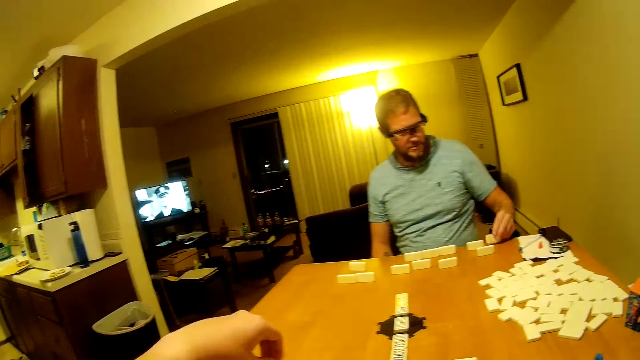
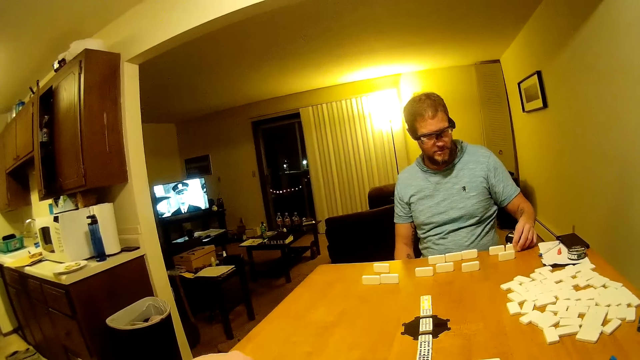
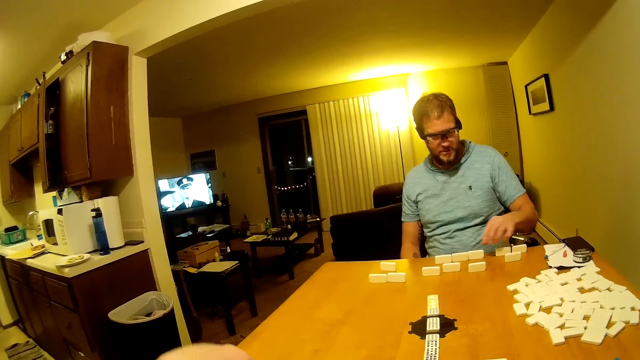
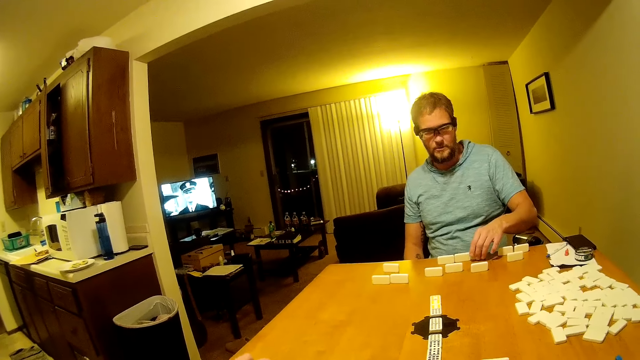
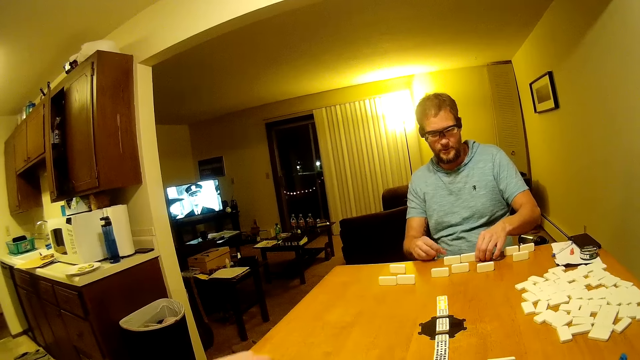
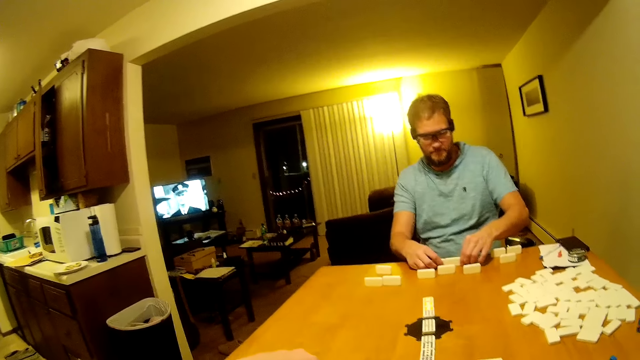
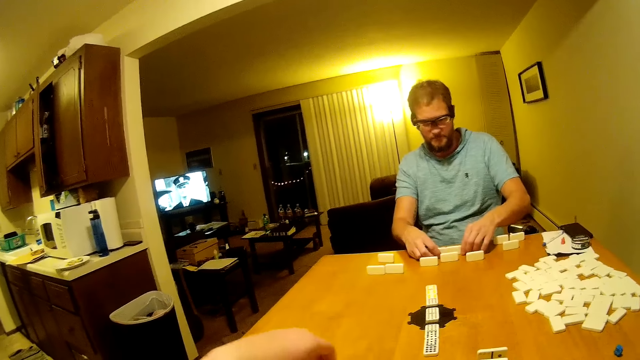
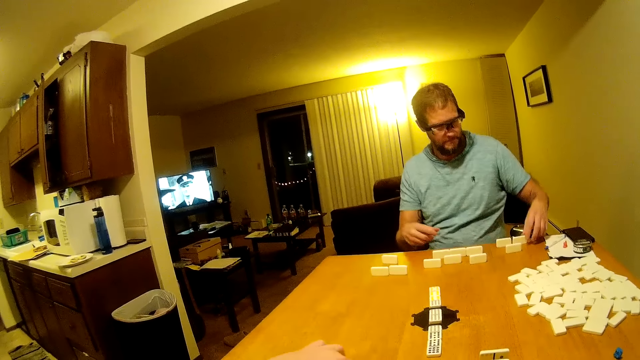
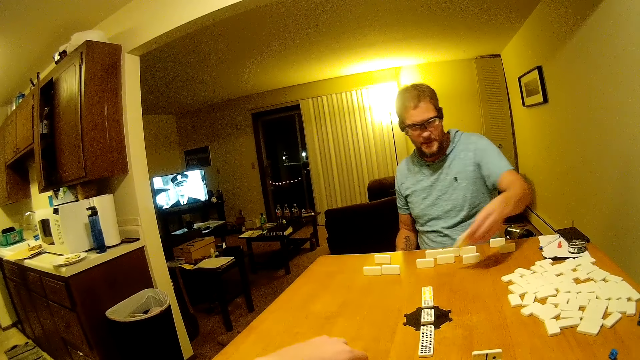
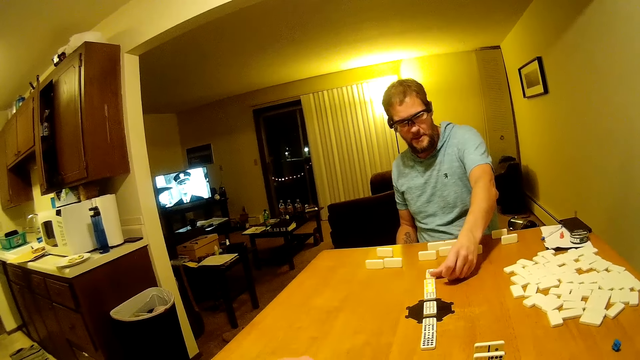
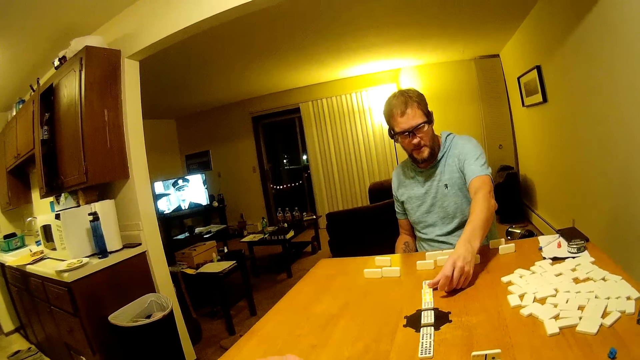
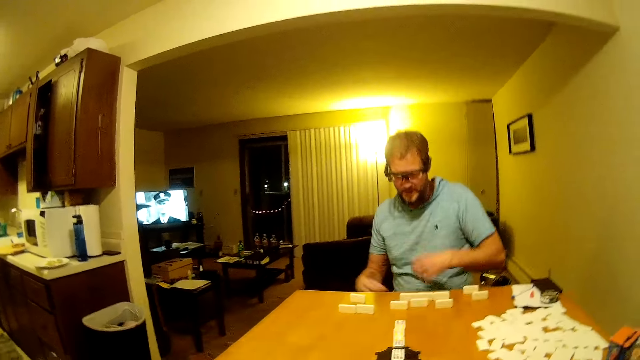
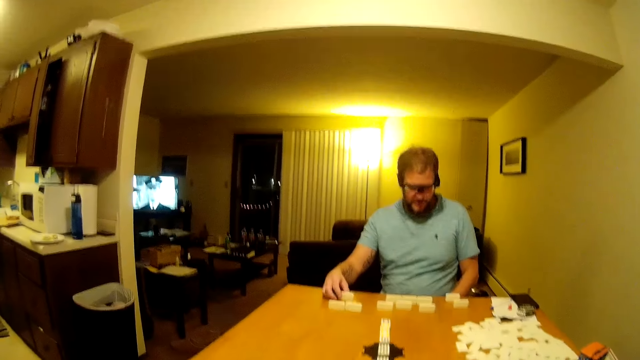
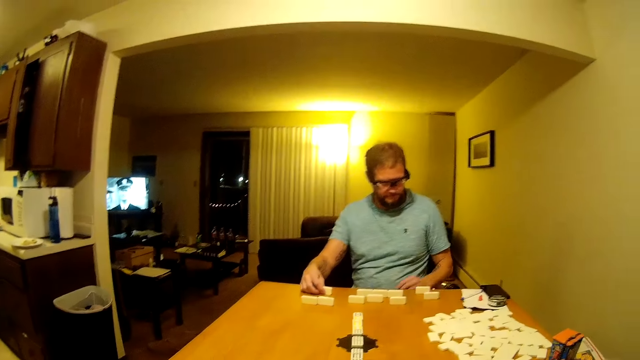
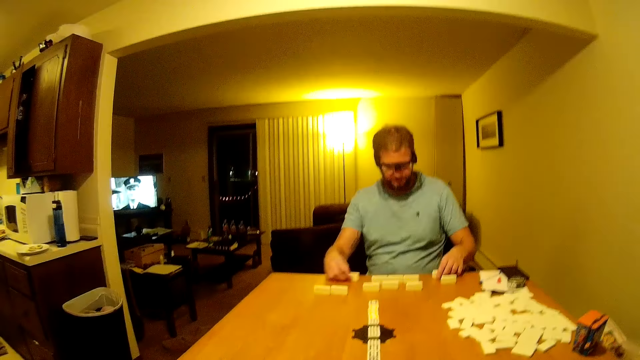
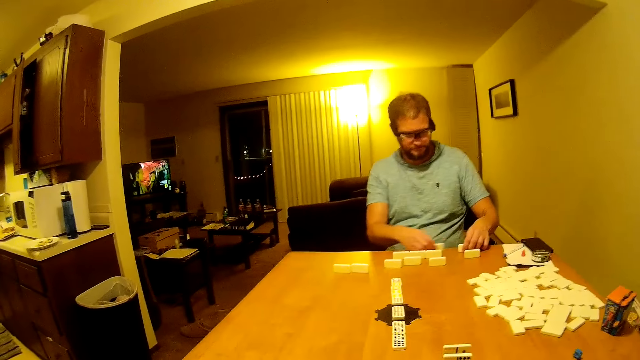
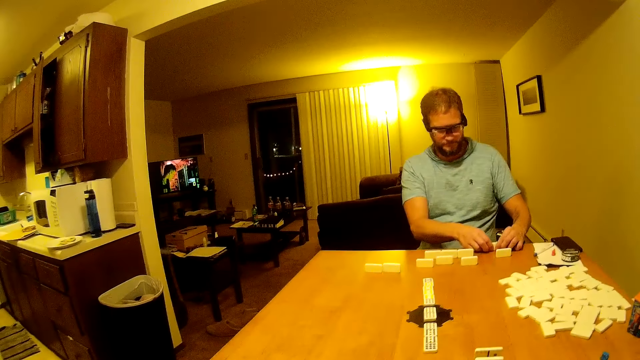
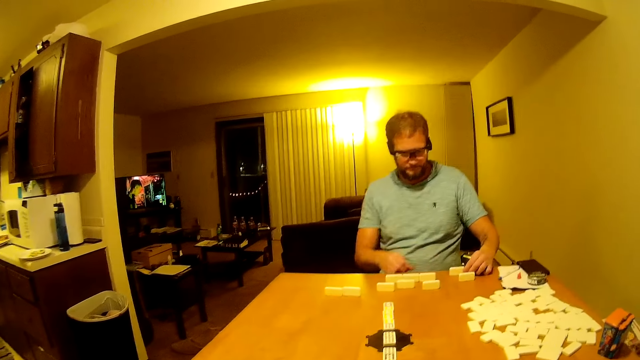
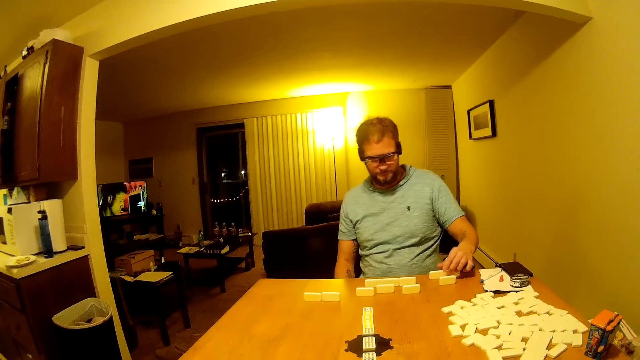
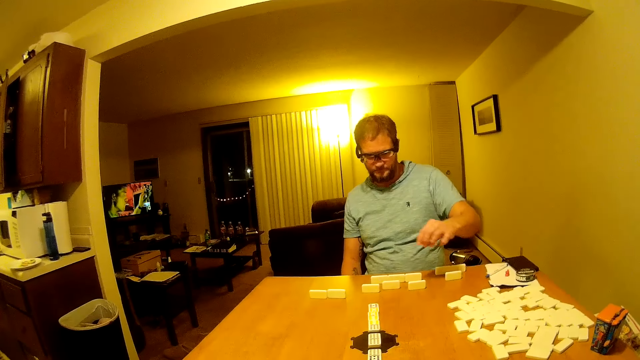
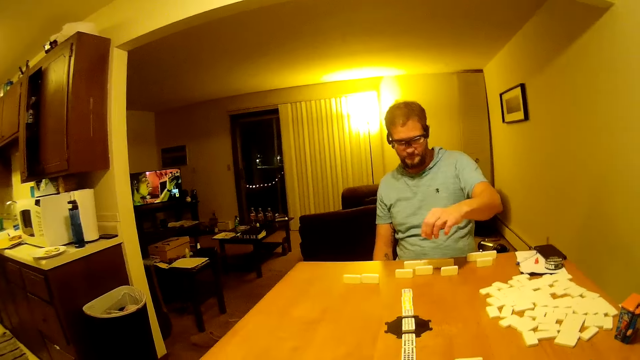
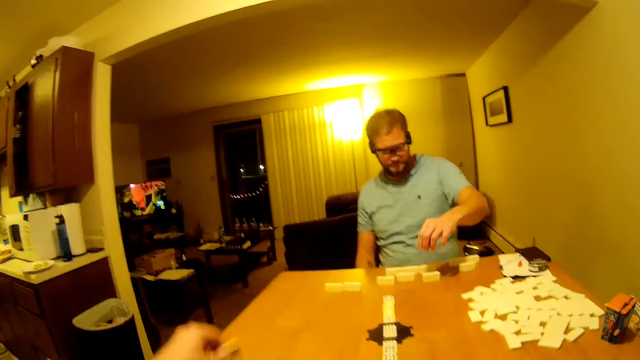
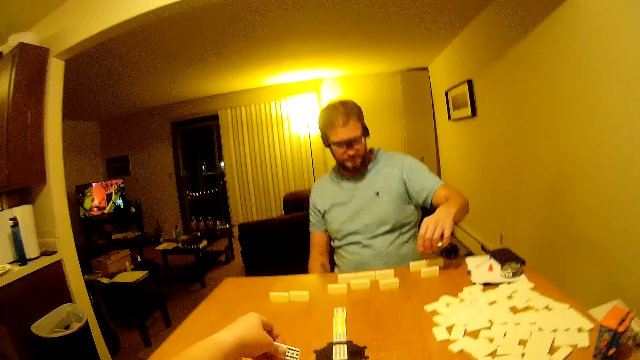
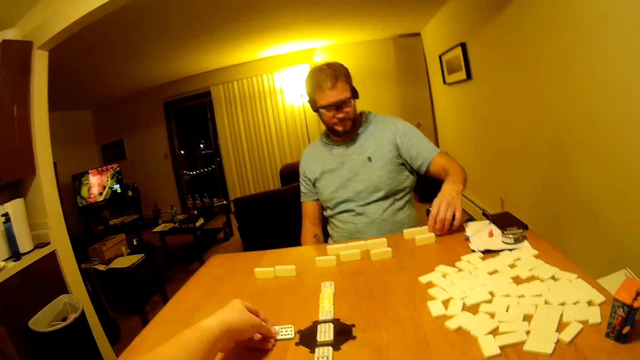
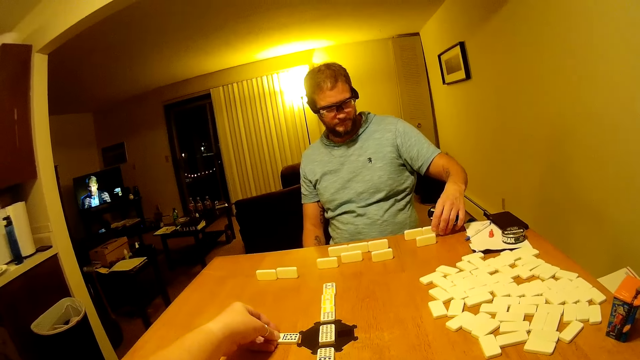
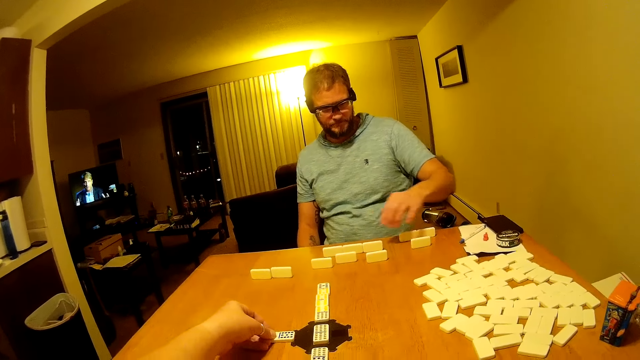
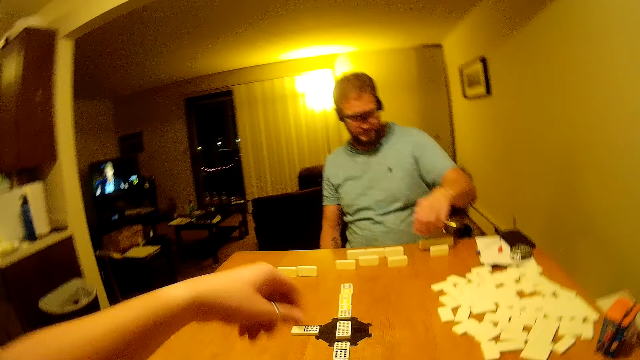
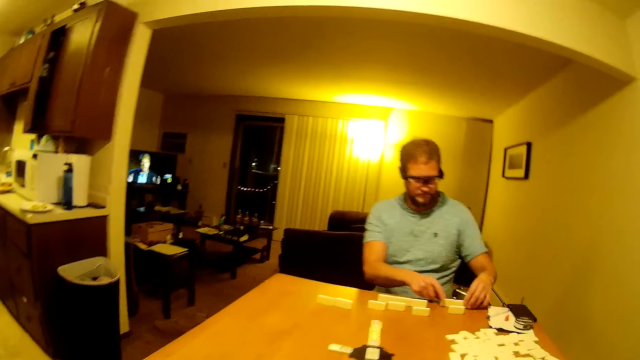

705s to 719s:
A man places the domino piece on the table and moves the domino pieces on the table. The man picks the domino from the table and places the domino in the middle of the table. The man moves the domino piece on the table, arranges the dominoes on the table, and stares at the domino pieces. The camera wearer places the domino in the middle of the table.

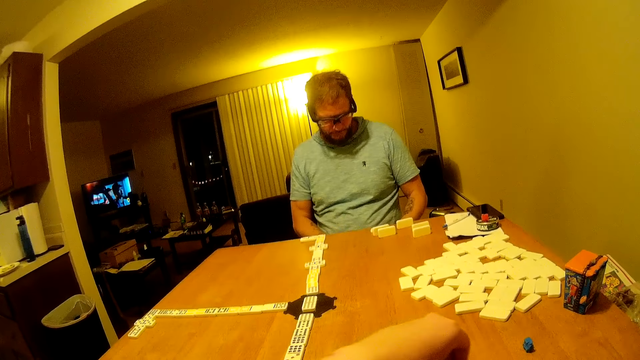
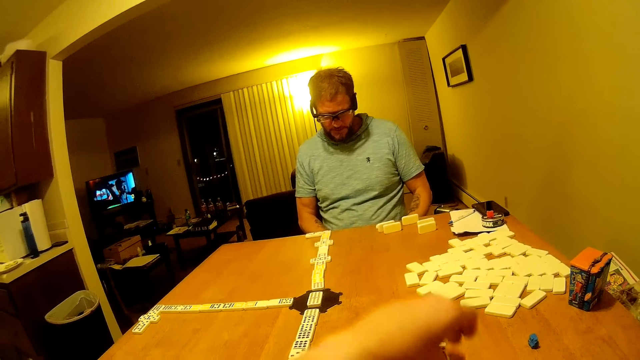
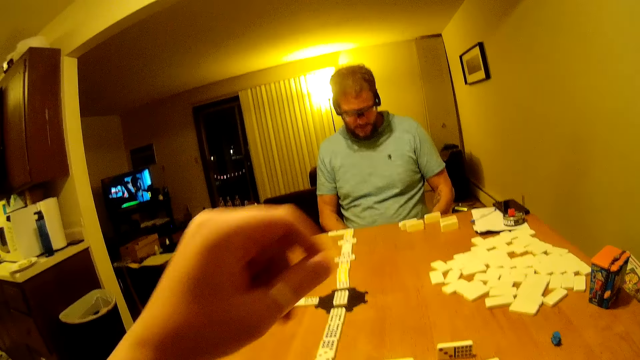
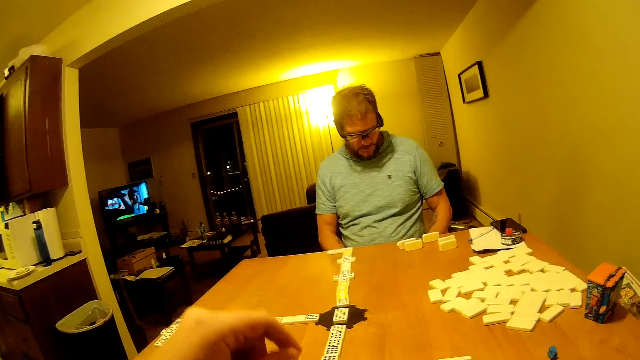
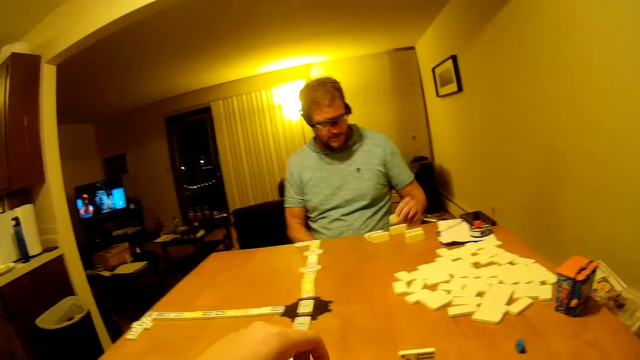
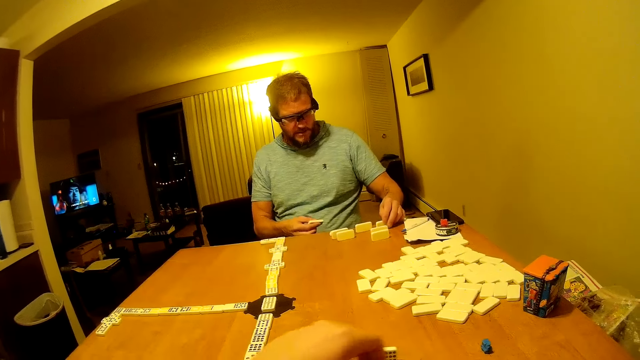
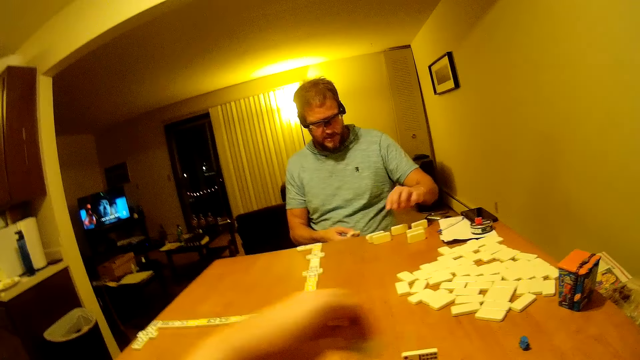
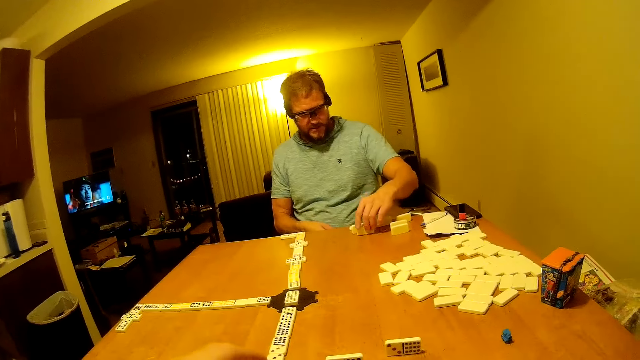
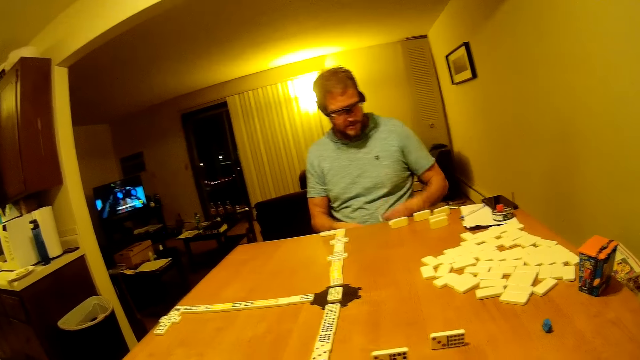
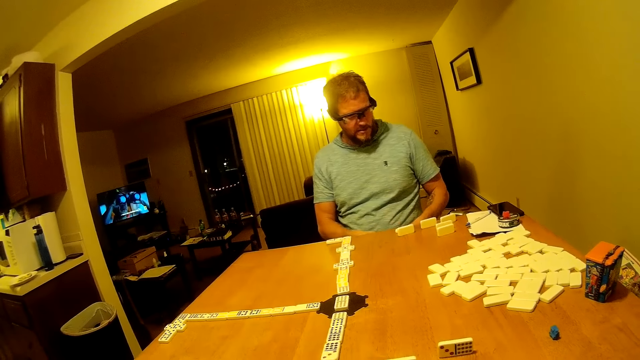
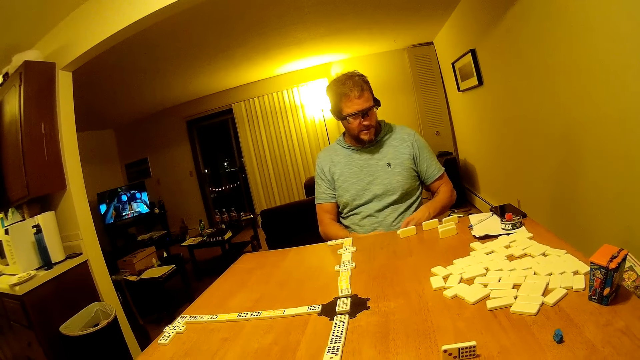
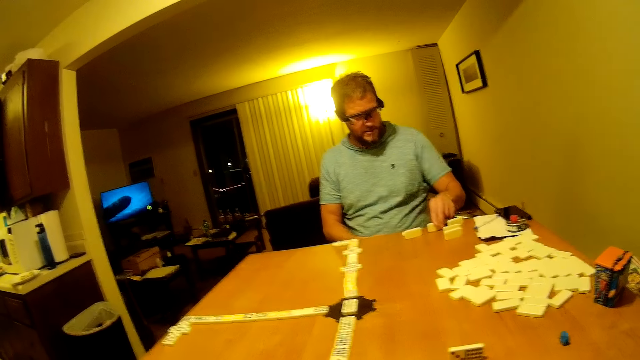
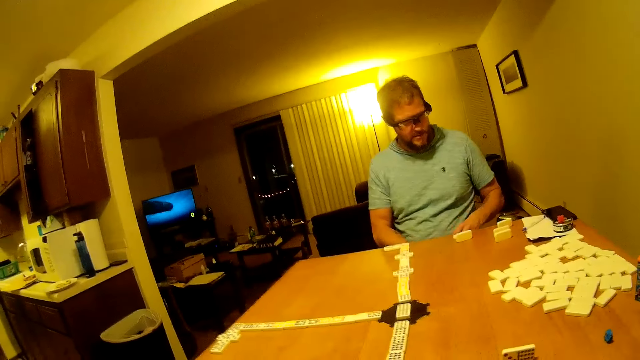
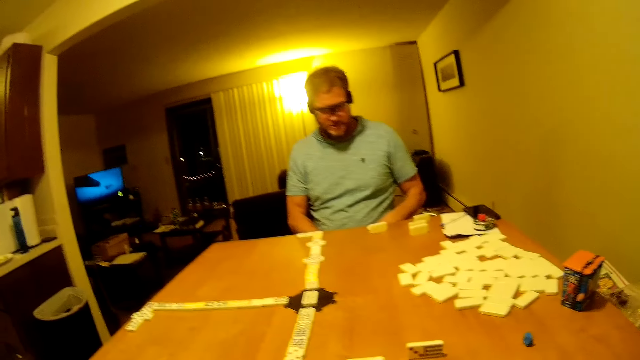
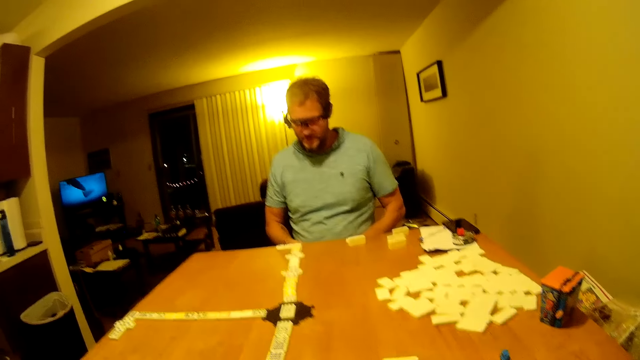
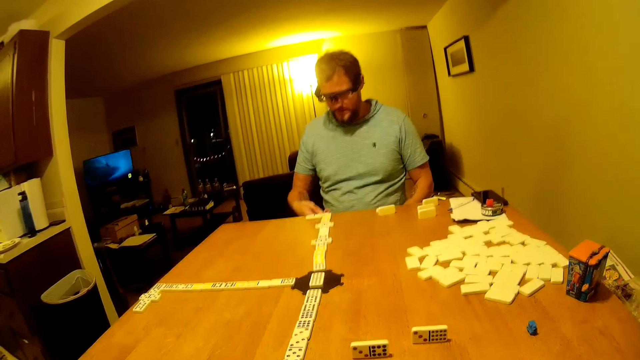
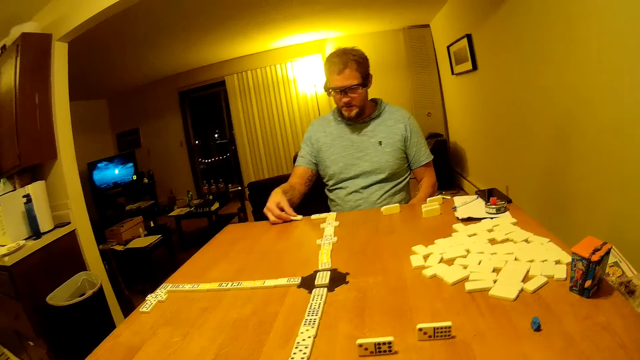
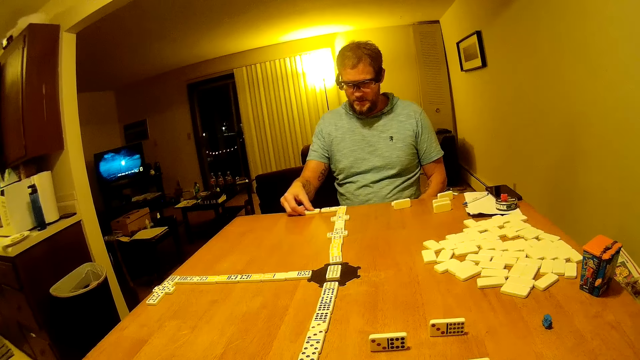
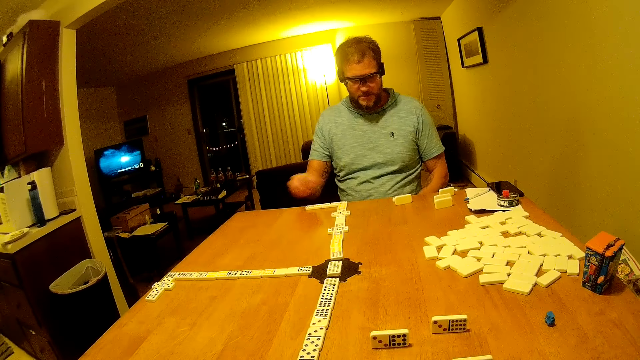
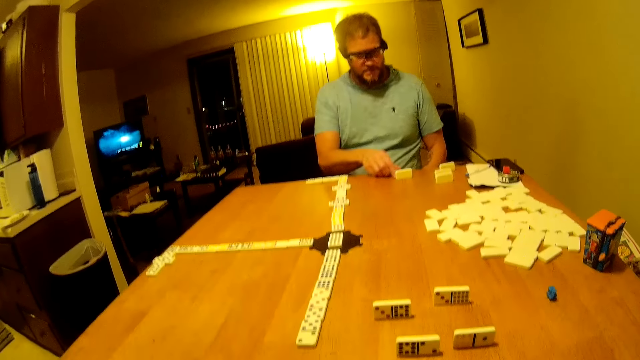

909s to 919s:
A man stares at the domino pieces in the hand. The camera wearer arranges the dominoes on the table. The man places the domino piece on the table, picks up a domino piece, and passes the domino piece to the right hand. The man picks the domino from the table, places the domino on the line of dominoes, and turns the domino piece.
